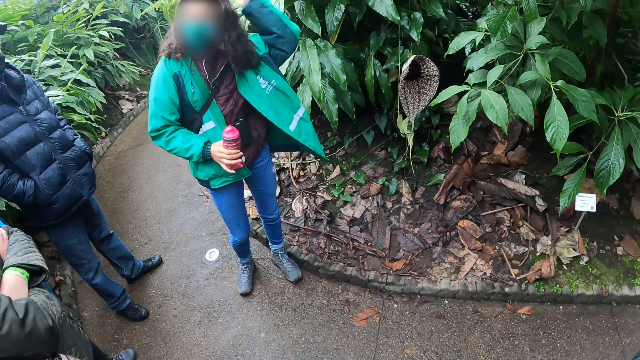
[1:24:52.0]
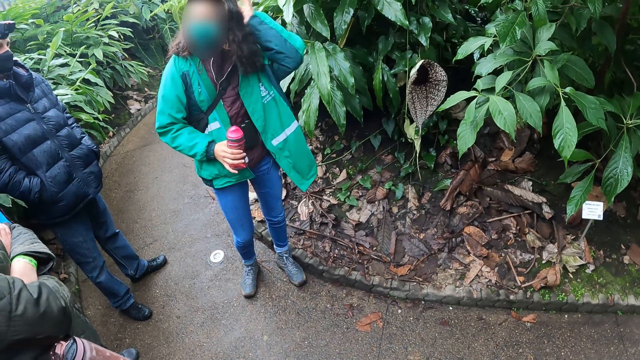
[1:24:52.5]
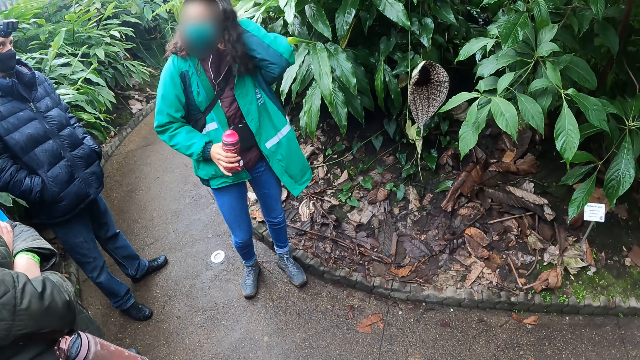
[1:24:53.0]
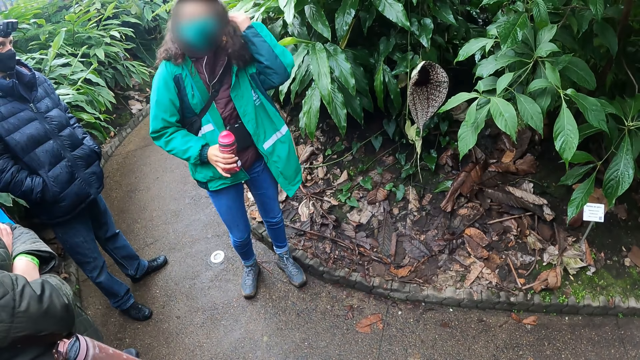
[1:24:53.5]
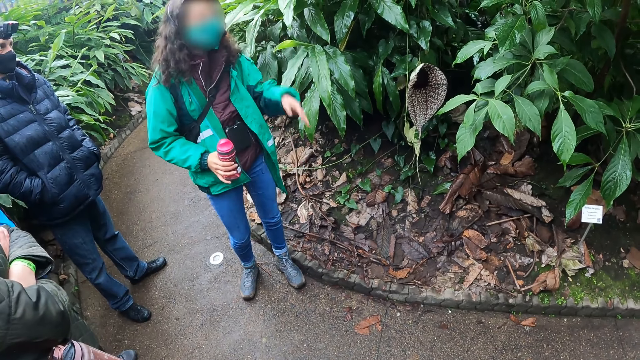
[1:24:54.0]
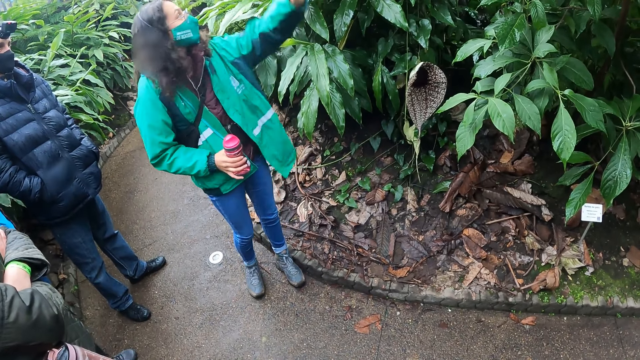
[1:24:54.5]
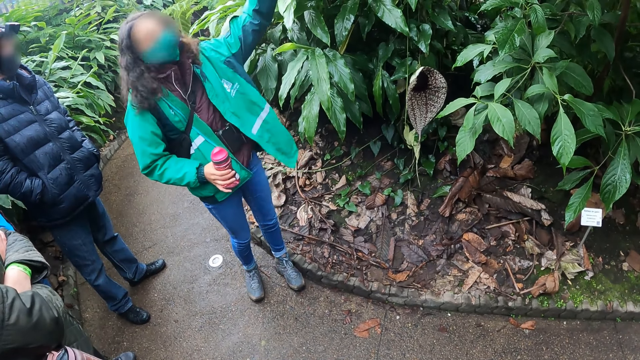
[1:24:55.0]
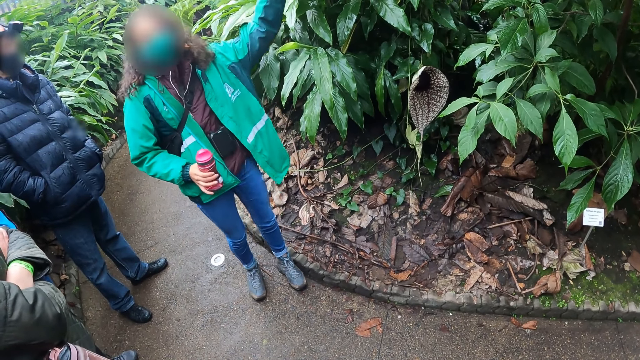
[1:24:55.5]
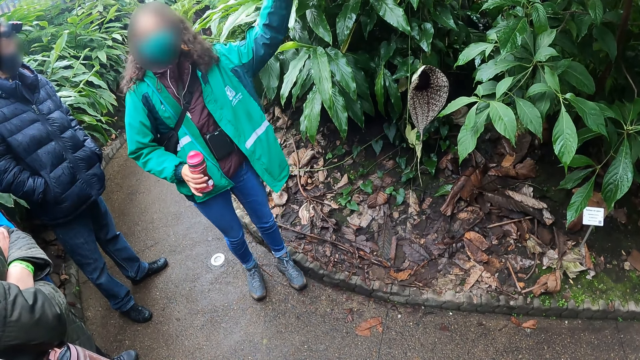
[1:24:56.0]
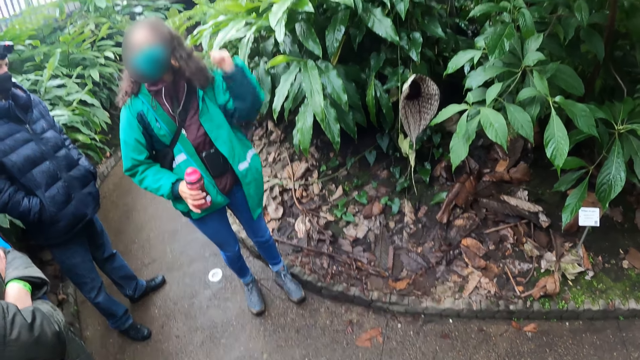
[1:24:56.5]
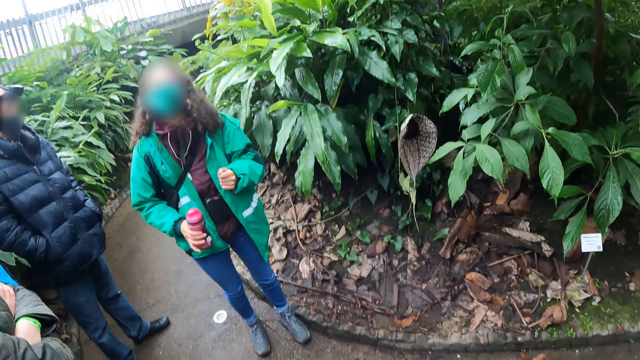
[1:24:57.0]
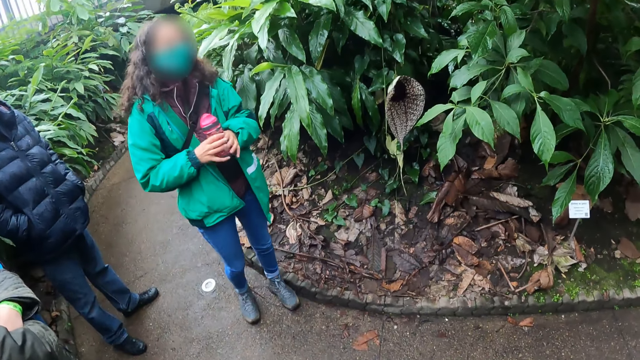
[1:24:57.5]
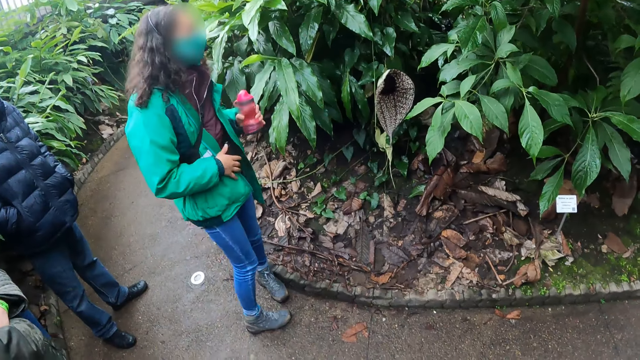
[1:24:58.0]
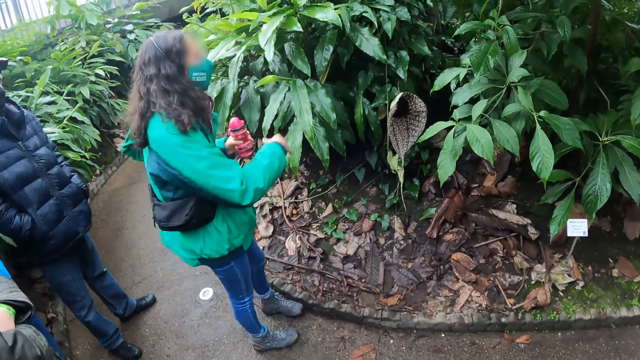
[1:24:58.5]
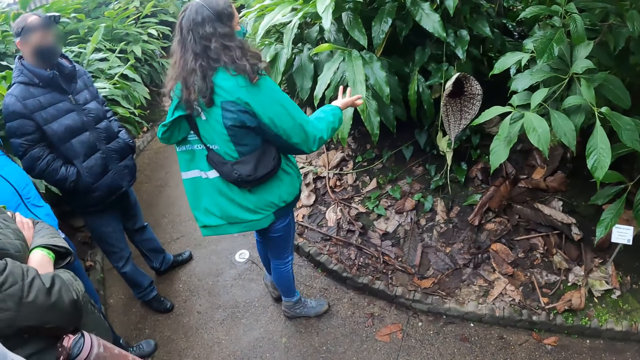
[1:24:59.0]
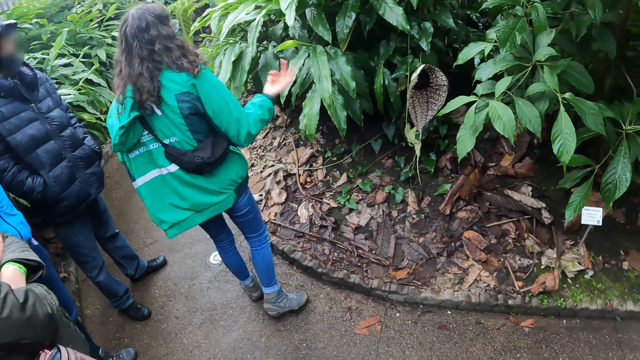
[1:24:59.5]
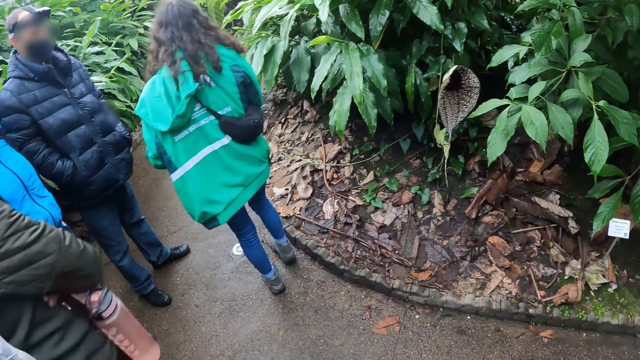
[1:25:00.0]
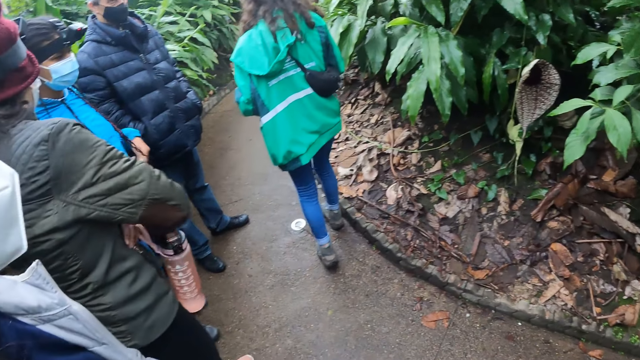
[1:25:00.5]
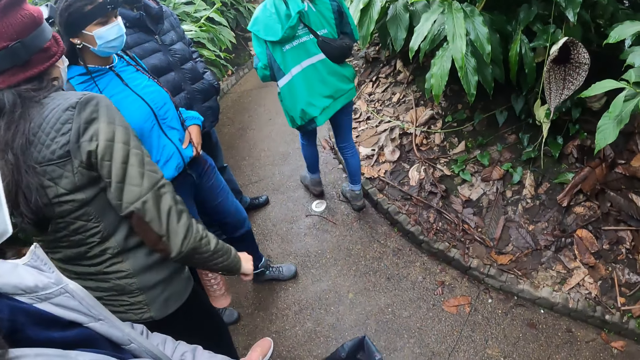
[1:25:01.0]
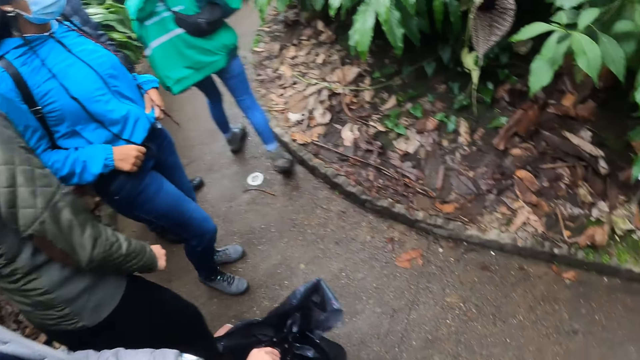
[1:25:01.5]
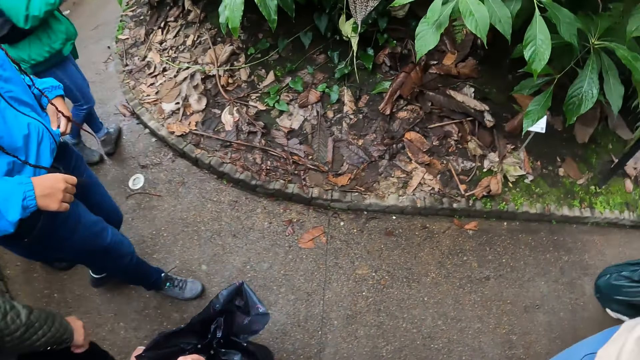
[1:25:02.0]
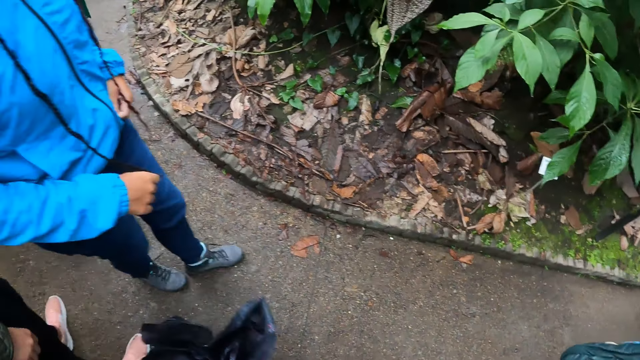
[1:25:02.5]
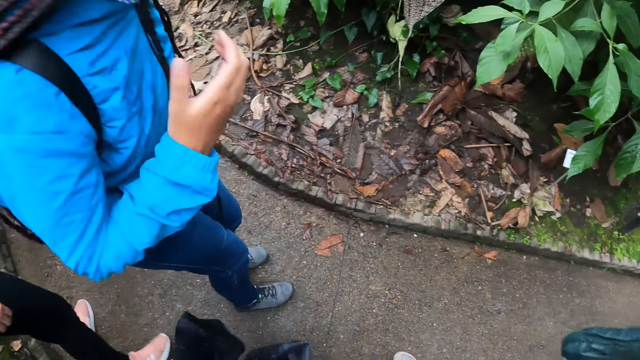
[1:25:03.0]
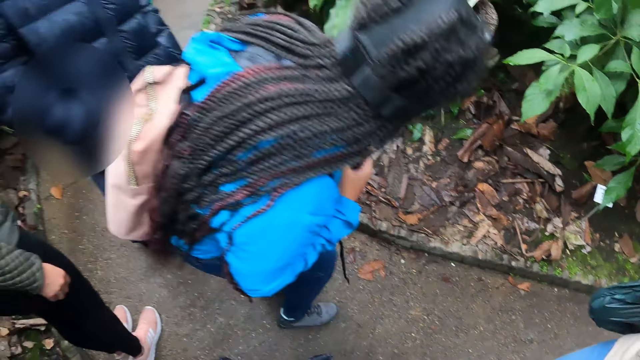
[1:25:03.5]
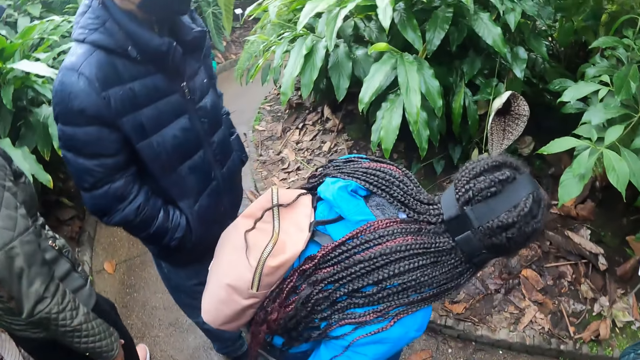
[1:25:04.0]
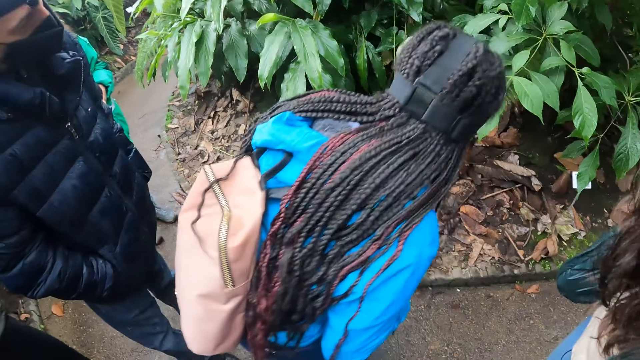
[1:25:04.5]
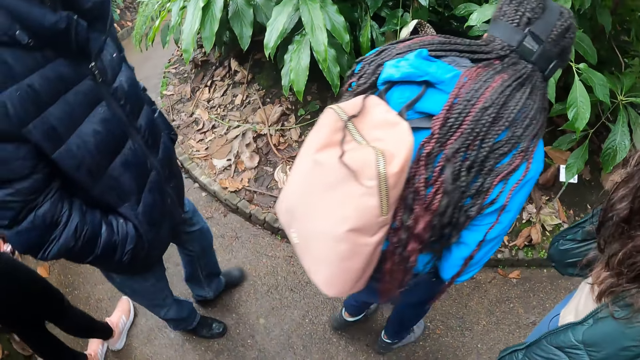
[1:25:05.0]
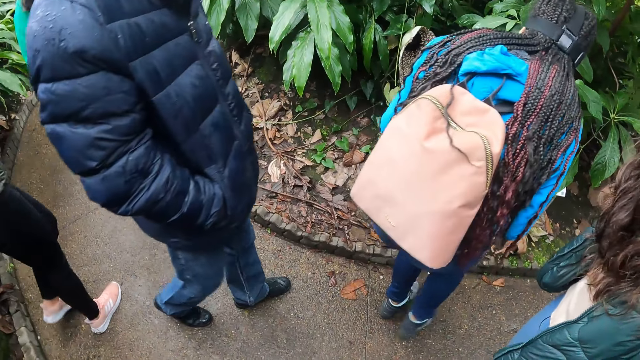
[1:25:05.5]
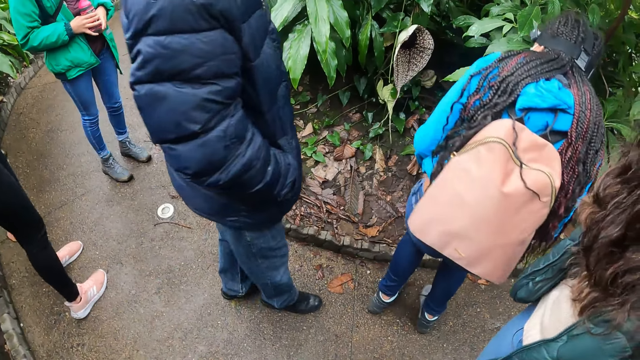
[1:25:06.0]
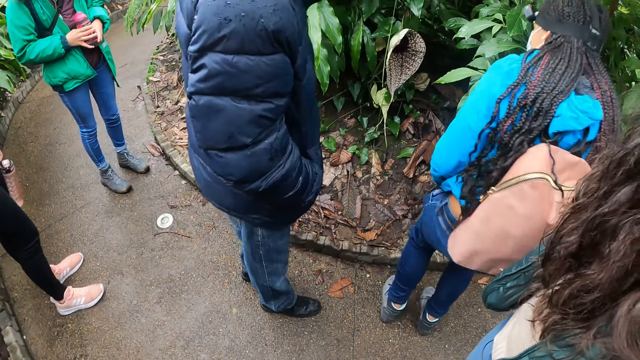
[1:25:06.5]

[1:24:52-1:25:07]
The woman taps her hair with her left hand. The woman raises her left hand. The woman holds the water bottle with her left hand. Another woman holds her sweater with her left hand. The other woman touches her hair with her right hand.

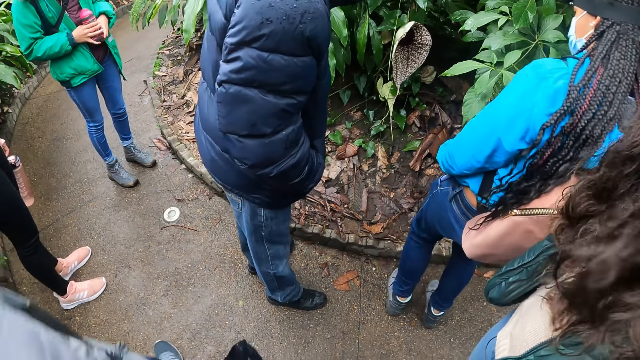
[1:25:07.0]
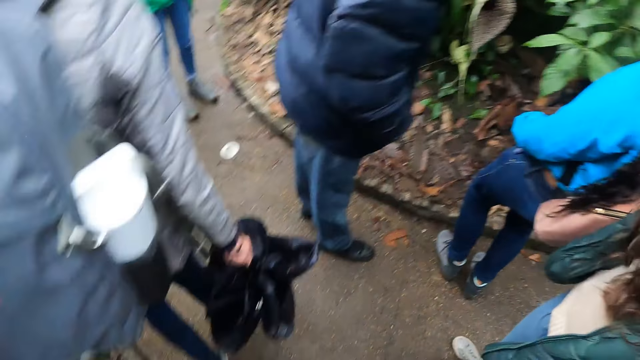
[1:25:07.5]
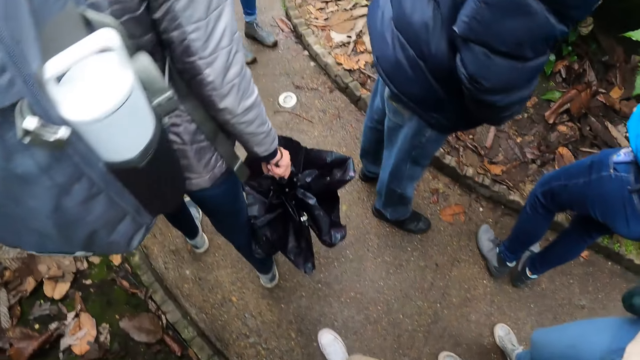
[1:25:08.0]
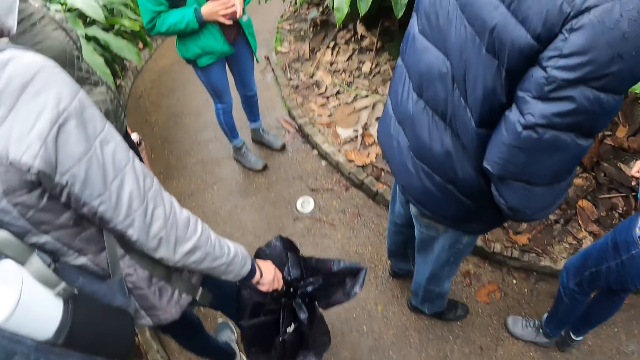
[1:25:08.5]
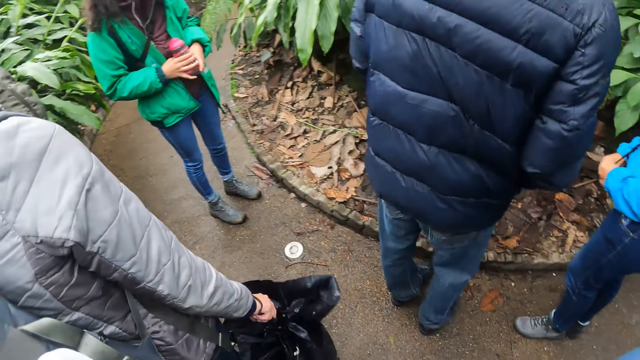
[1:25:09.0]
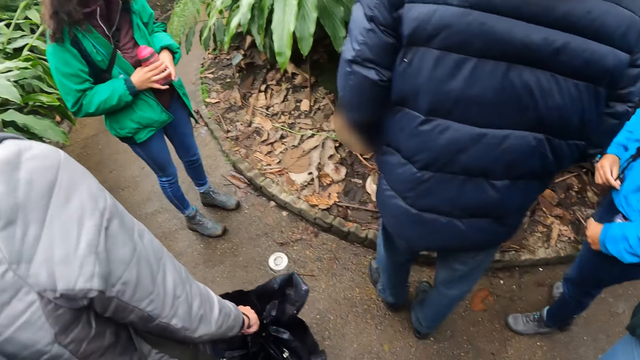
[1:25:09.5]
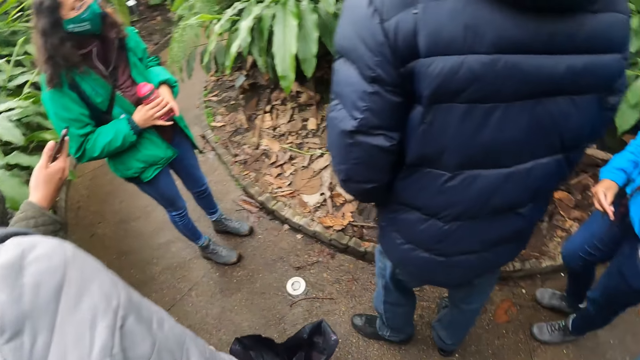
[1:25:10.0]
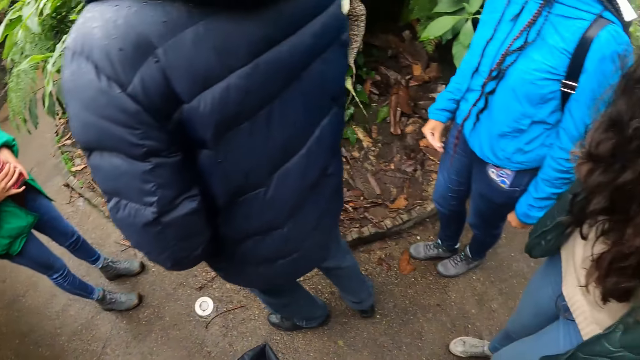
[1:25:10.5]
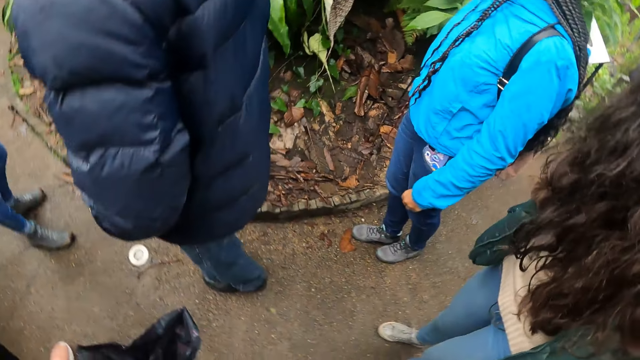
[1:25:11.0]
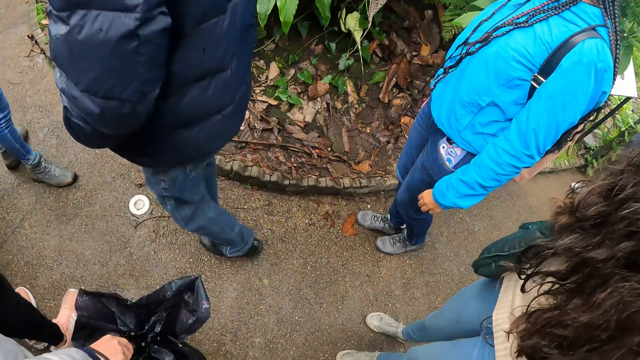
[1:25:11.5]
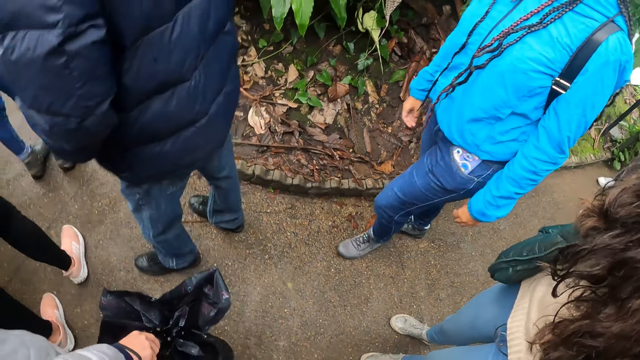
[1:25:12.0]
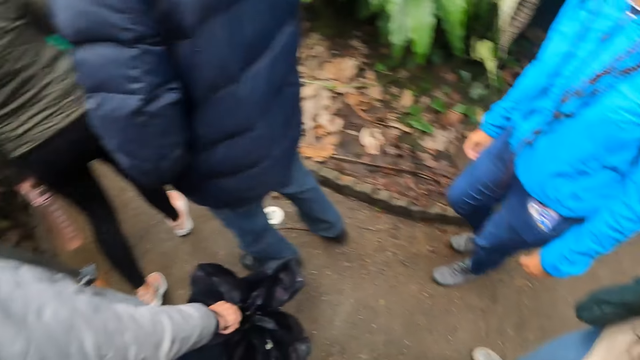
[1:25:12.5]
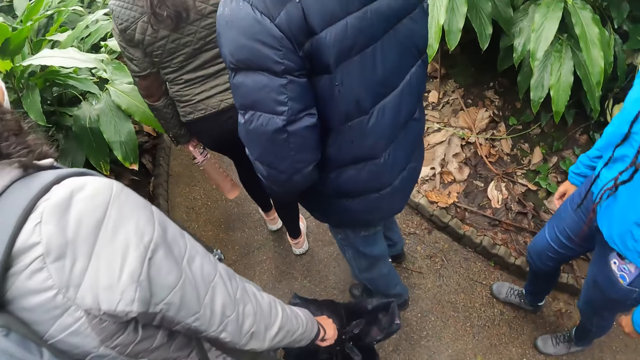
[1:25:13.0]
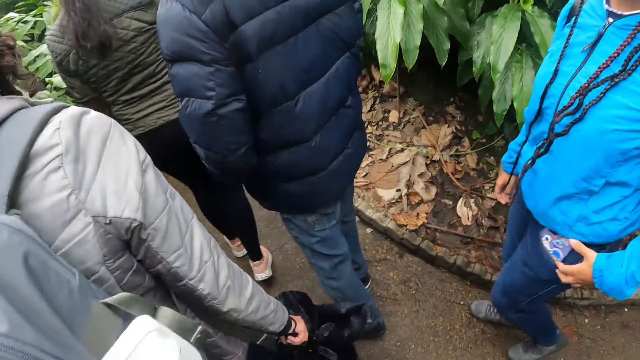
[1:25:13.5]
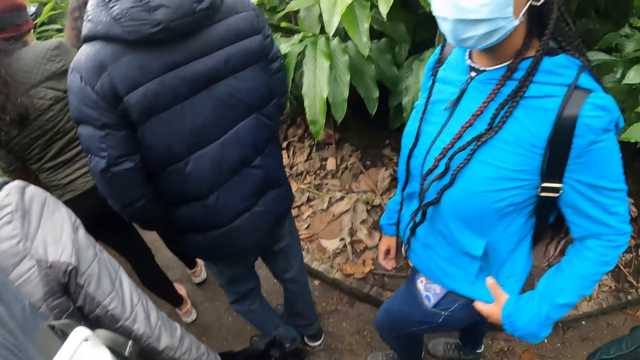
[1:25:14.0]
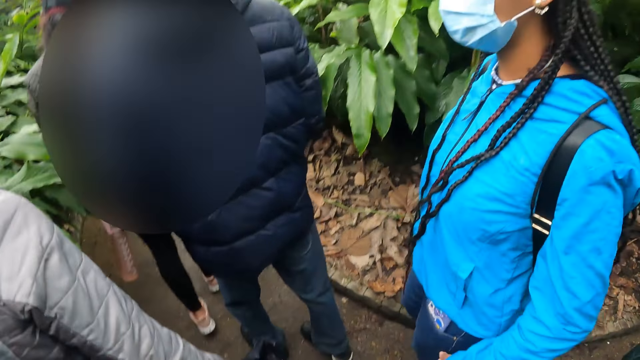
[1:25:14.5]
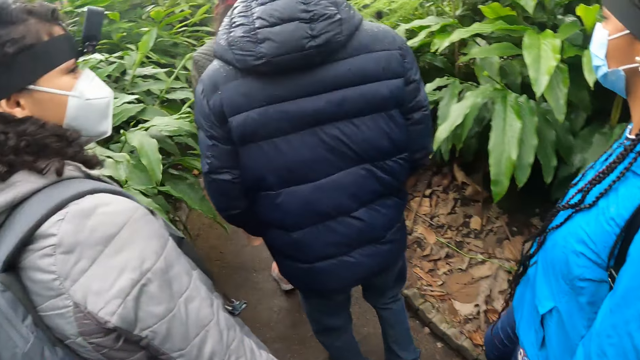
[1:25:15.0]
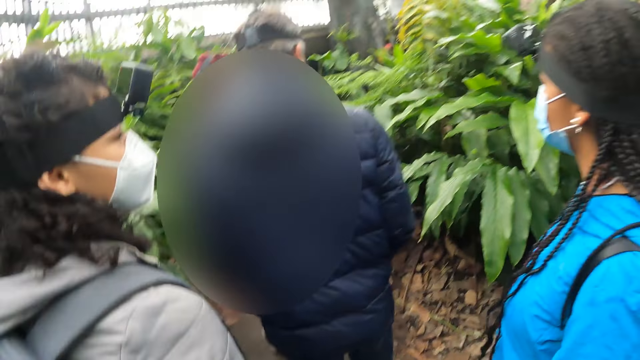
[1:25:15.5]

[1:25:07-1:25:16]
A man holds a phone in his right hand. The camera wearer looks around. The woman holds her sweater with her left hand.
